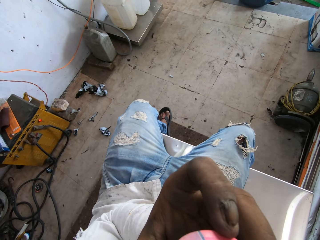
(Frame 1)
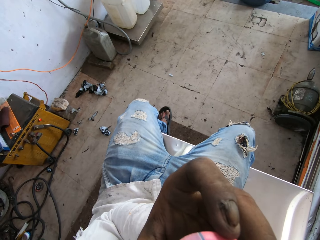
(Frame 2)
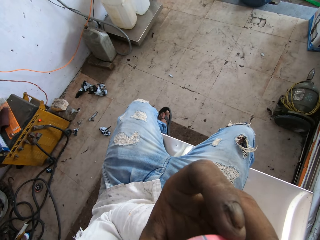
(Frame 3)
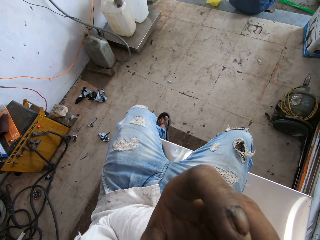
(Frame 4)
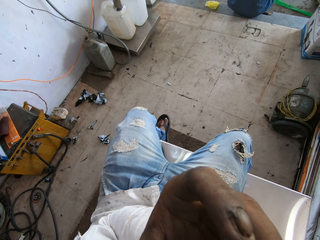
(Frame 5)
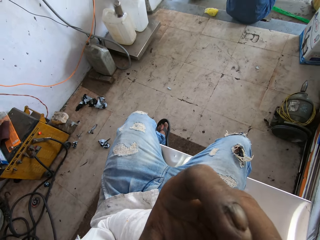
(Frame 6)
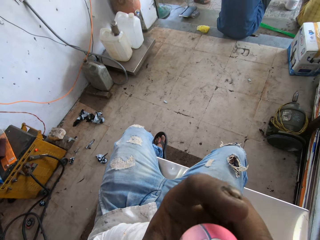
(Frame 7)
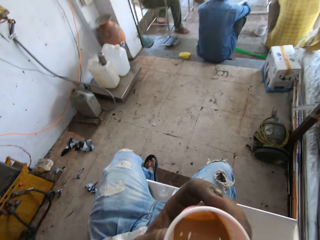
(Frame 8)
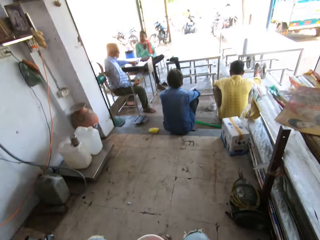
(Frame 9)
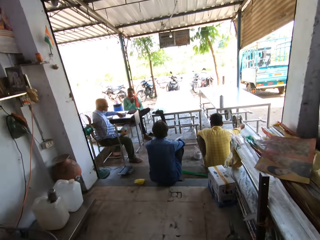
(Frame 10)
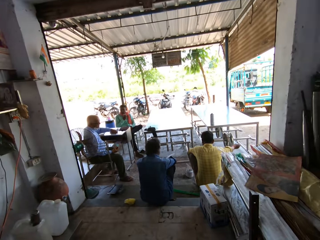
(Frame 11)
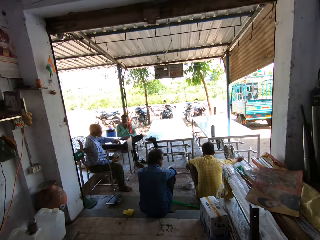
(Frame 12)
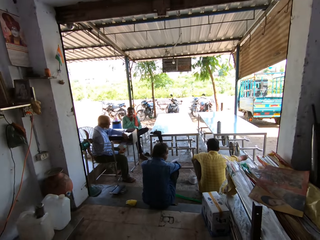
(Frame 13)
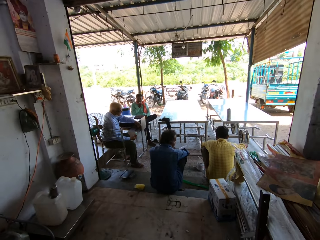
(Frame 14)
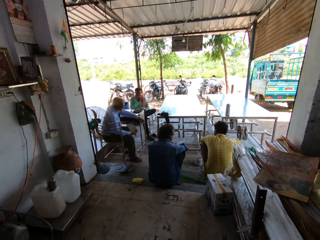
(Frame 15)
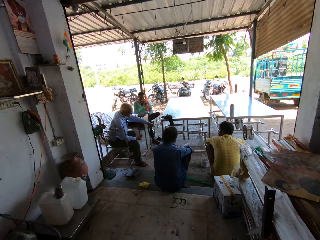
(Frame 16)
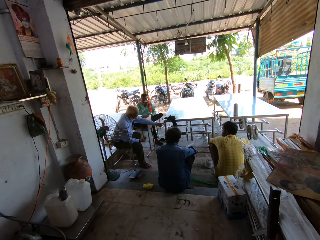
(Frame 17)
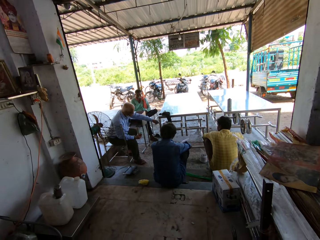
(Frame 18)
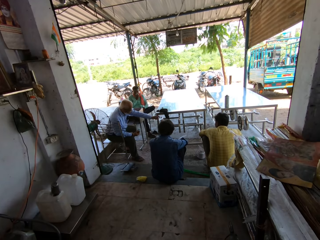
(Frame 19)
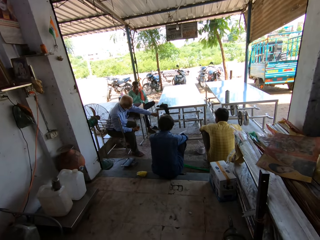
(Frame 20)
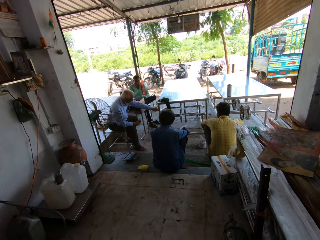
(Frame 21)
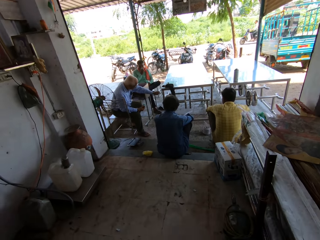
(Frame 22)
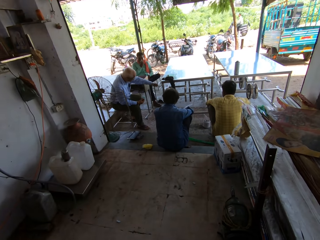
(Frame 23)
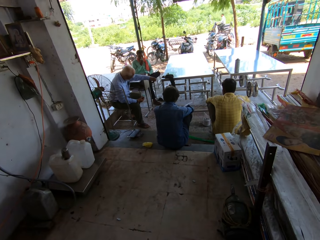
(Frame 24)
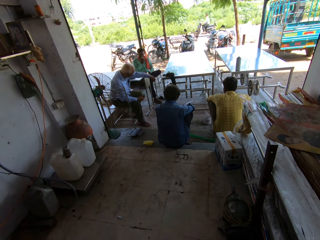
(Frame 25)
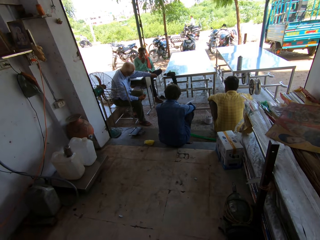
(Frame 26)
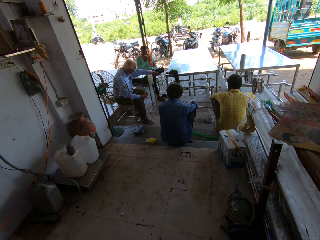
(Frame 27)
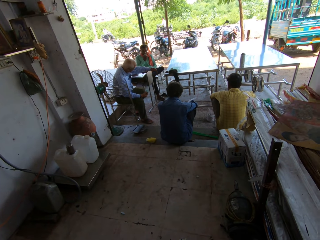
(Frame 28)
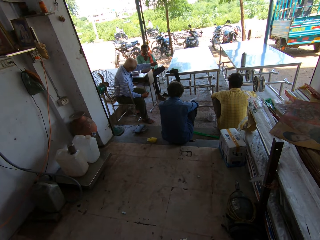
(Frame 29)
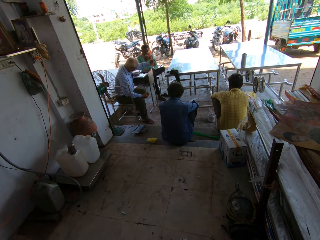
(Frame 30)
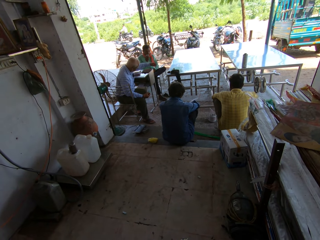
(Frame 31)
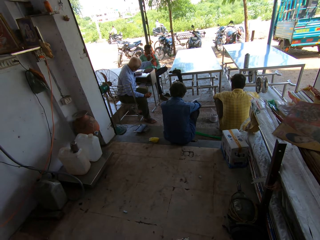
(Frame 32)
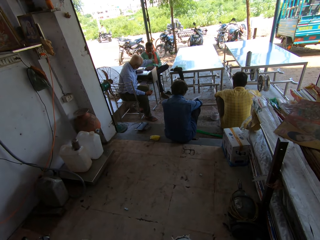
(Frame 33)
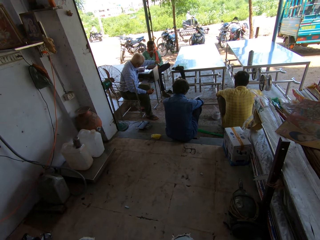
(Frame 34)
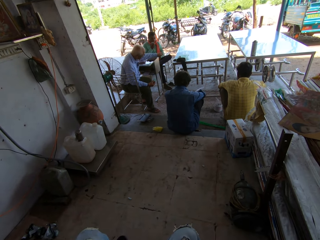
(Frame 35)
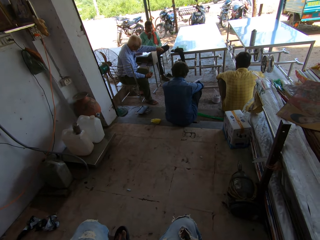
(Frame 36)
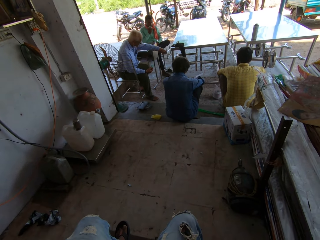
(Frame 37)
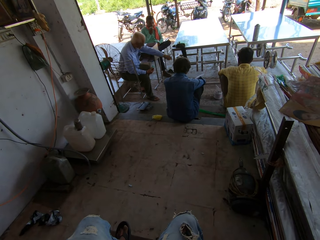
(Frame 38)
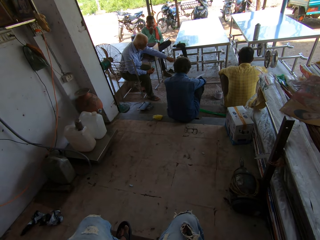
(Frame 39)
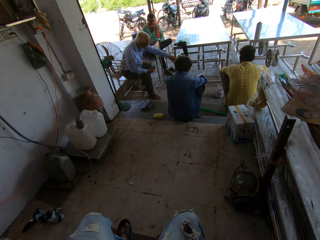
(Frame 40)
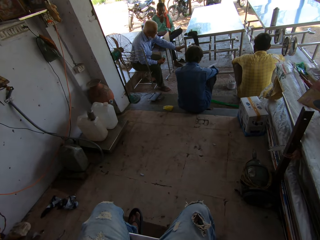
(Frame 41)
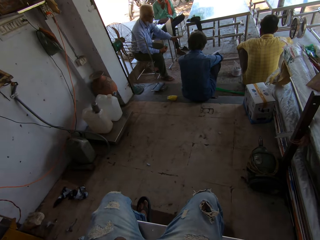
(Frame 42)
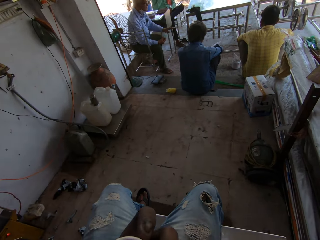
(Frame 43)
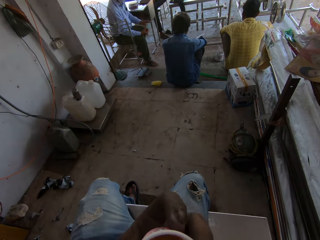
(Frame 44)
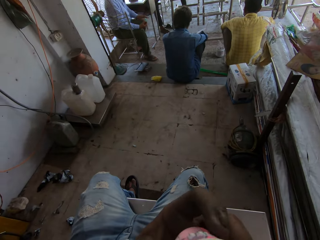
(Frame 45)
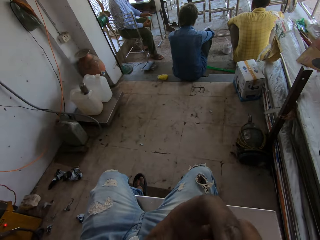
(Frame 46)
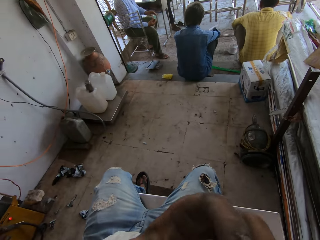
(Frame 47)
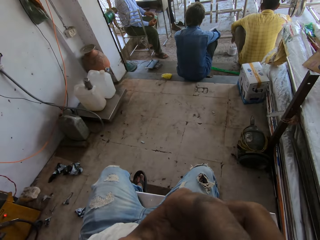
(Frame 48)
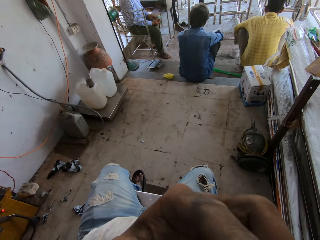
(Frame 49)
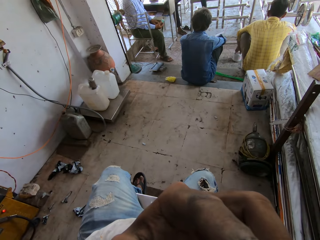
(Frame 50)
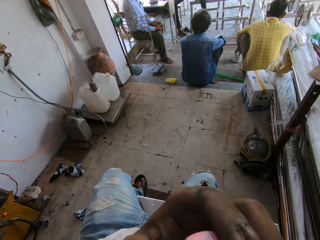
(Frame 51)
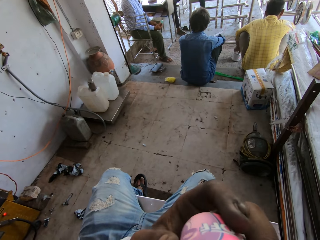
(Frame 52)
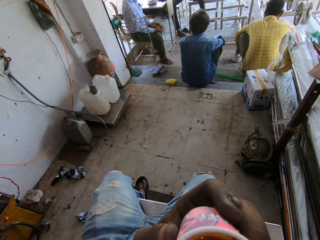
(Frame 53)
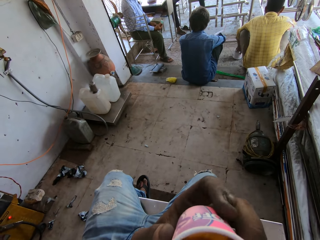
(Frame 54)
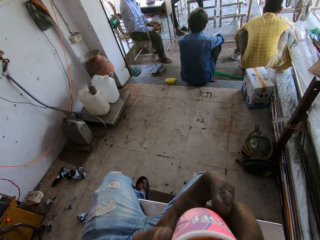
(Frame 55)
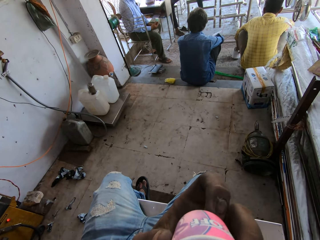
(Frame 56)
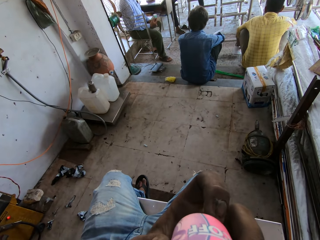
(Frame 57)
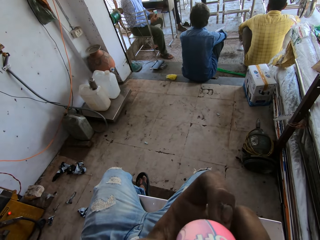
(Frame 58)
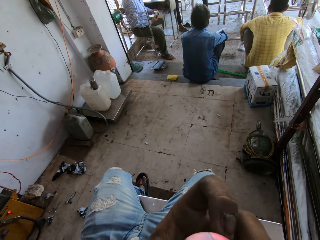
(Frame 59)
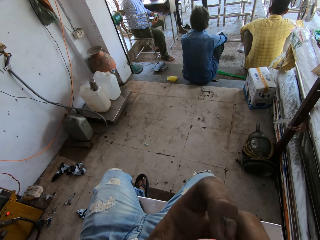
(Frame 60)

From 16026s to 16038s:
The camera wearer looks around the workshop. They look outside. They stare at the people. A person moves his hand. The camera wearer drinks the coffee.

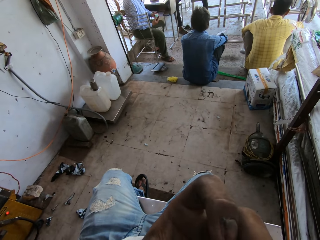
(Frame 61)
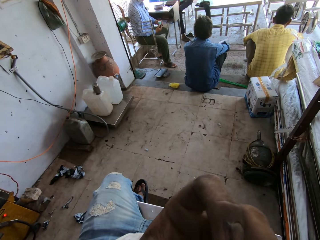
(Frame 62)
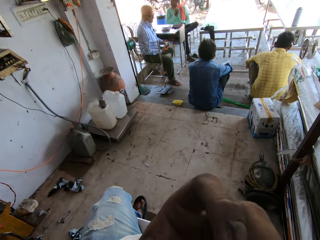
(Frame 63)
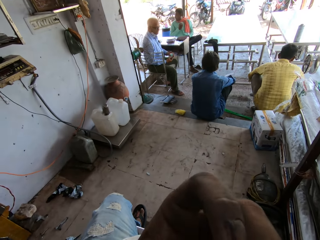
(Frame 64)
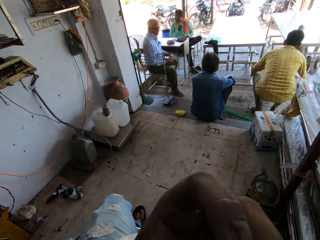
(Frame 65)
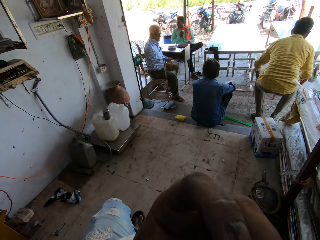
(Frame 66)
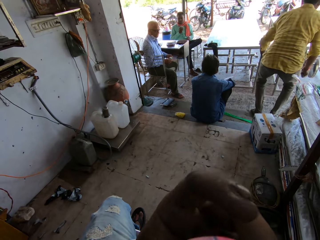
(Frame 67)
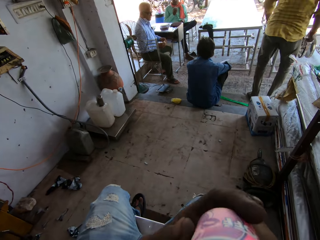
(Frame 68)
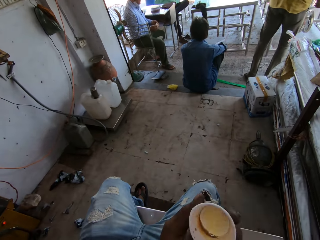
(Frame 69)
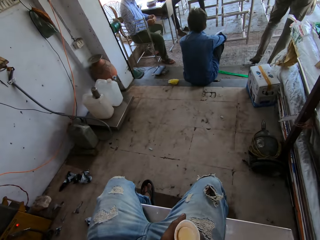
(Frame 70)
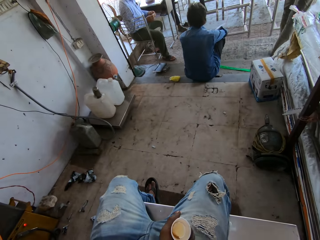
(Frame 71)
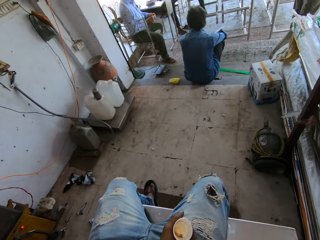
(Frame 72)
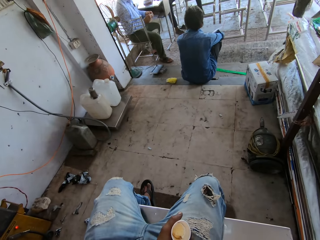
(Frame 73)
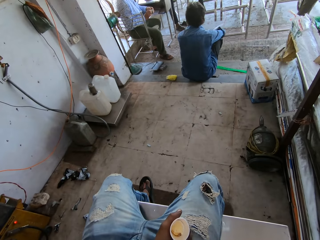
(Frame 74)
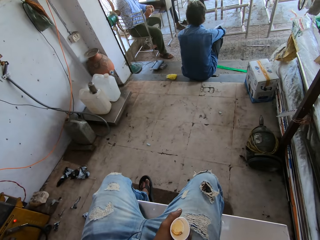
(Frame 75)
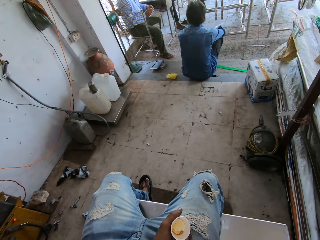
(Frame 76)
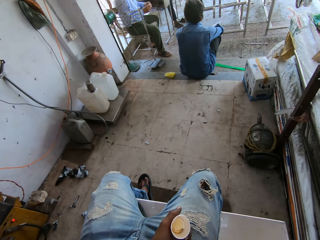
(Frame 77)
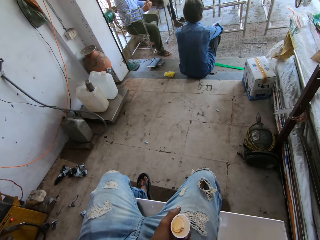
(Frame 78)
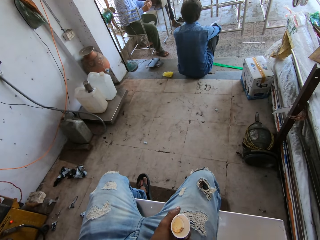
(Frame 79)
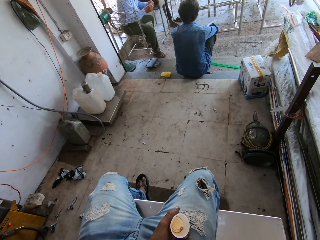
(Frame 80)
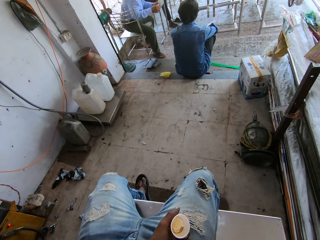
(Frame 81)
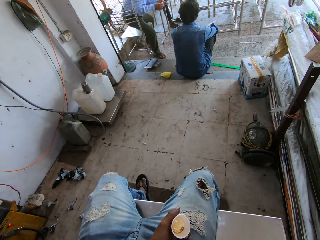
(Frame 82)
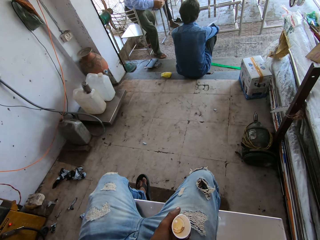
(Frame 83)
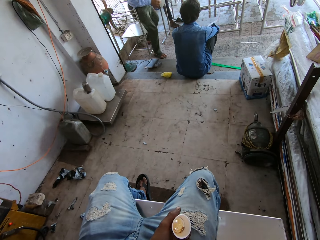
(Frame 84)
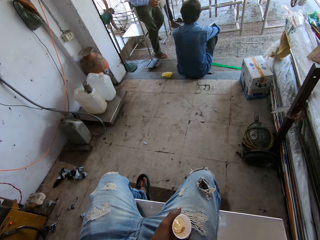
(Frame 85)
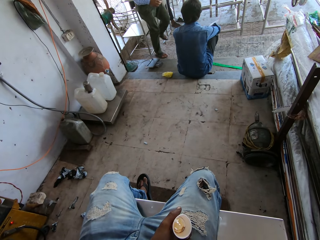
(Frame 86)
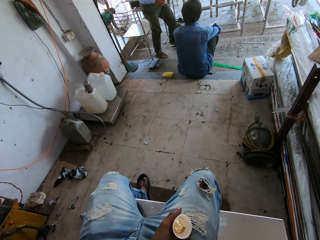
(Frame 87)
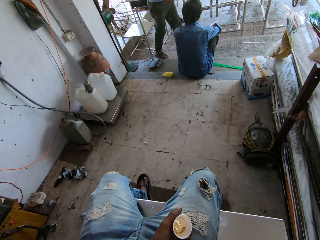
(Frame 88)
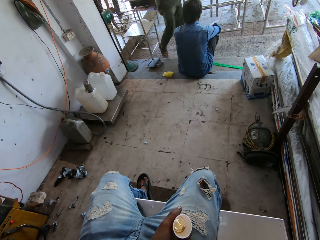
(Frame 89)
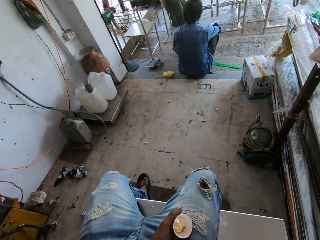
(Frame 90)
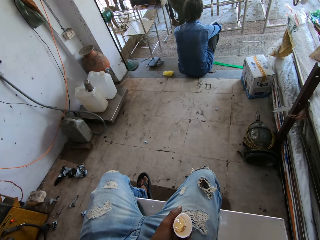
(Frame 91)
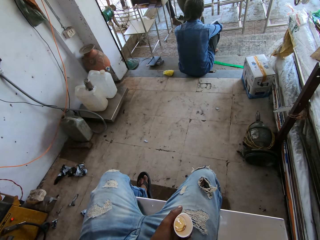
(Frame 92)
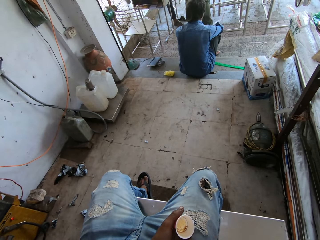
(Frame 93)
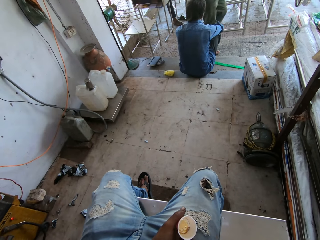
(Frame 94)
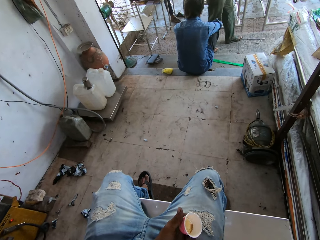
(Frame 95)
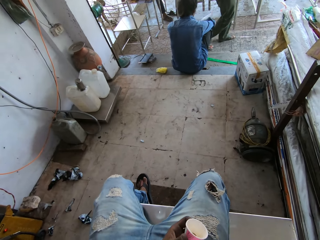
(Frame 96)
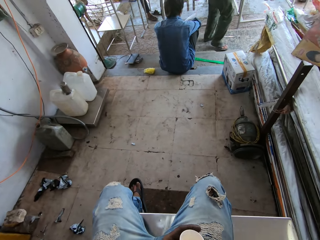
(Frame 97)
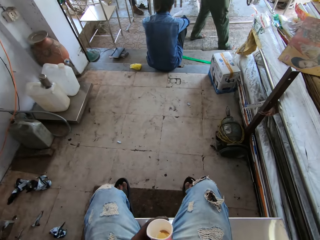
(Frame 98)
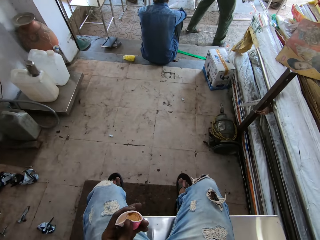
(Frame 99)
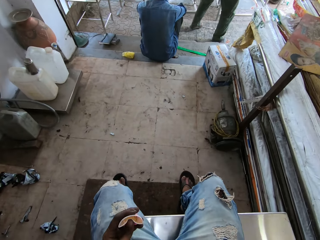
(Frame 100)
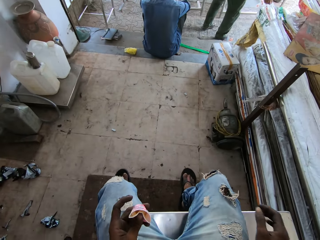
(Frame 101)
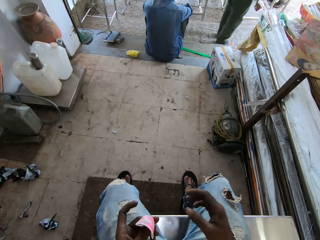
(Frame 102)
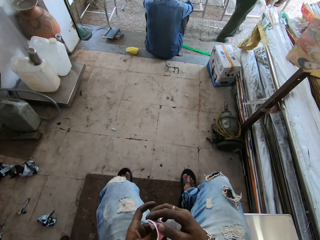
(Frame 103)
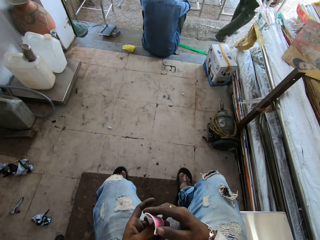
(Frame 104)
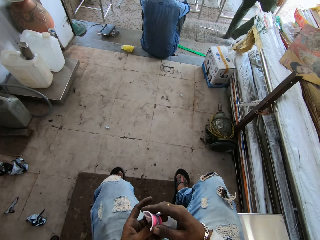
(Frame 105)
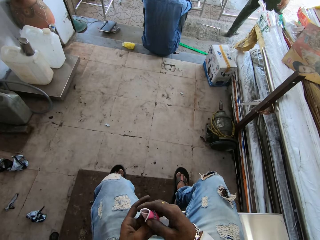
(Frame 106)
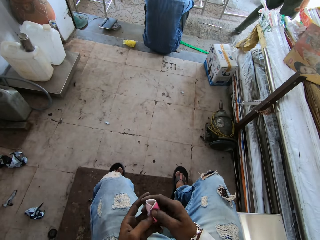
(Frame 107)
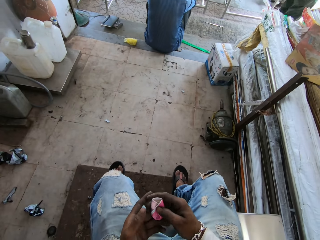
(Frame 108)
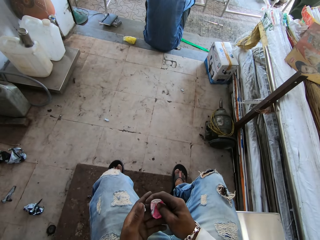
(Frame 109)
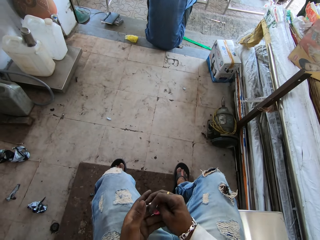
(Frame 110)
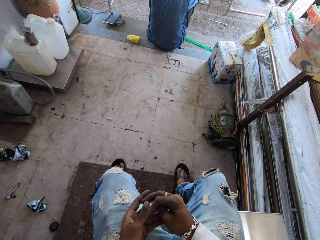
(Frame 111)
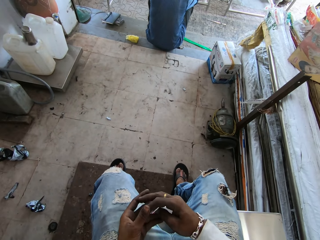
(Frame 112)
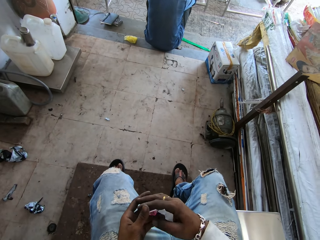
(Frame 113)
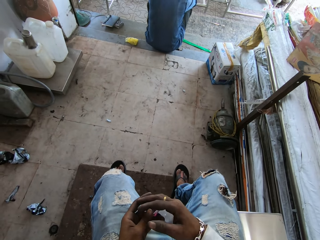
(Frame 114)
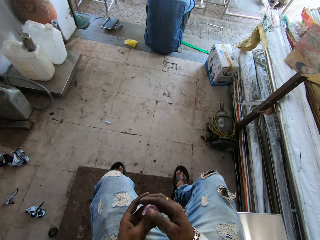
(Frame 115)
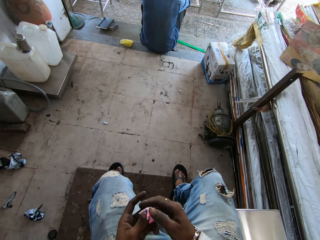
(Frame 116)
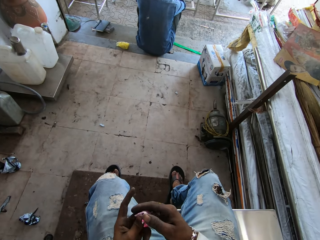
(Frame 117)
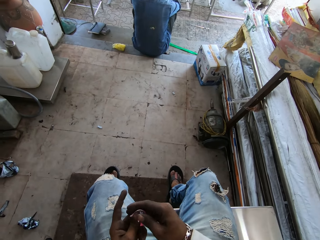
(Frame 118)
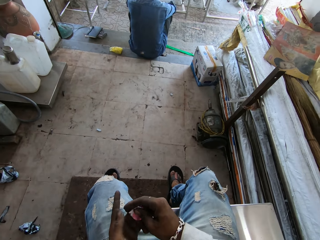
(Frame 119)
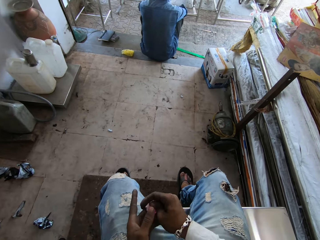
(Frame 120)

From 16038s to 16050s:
A person stands up and walks around. The camera wearer stares at the people. Another person stands up and walks around. The camera wearer folds the plastic cup in his hands.
